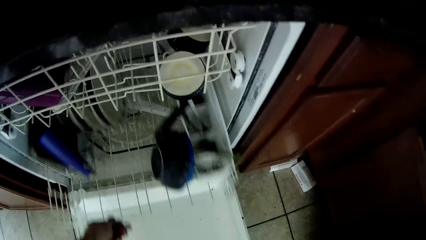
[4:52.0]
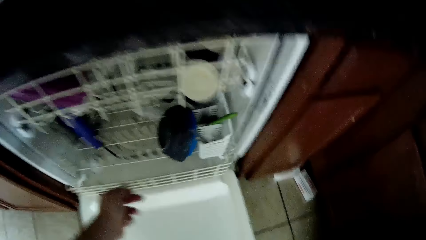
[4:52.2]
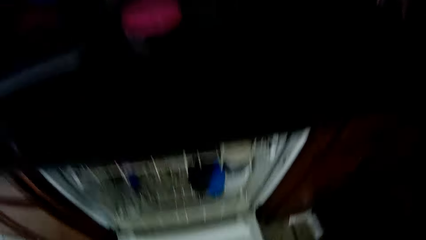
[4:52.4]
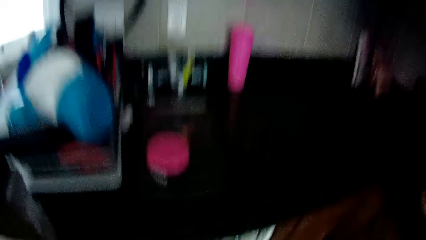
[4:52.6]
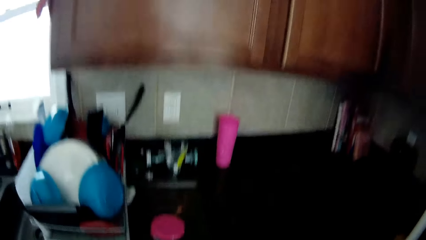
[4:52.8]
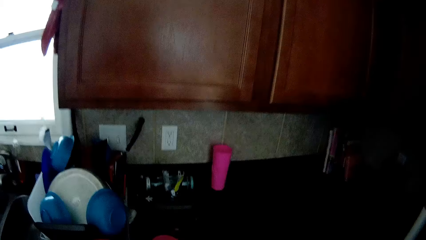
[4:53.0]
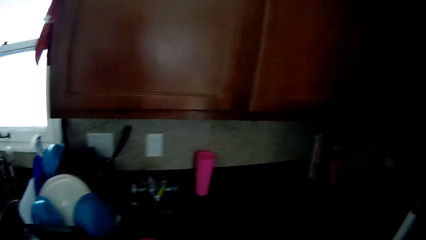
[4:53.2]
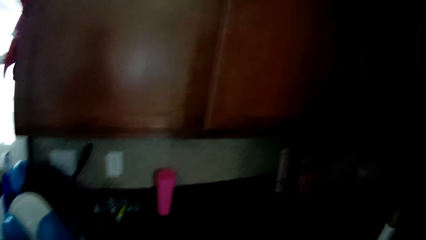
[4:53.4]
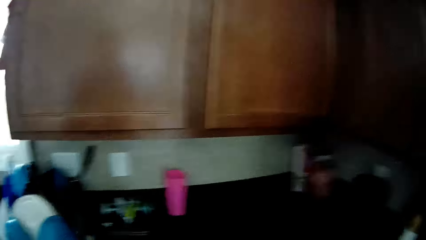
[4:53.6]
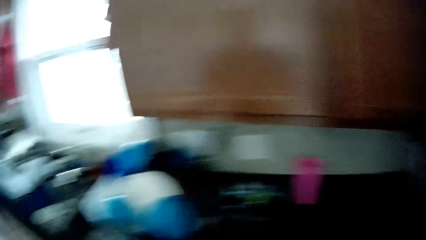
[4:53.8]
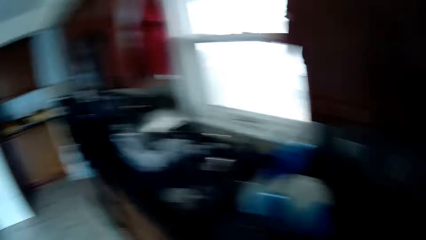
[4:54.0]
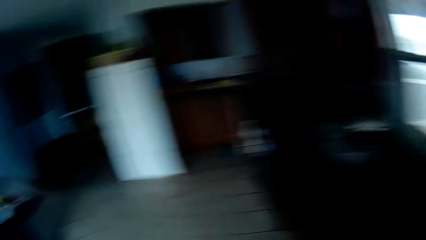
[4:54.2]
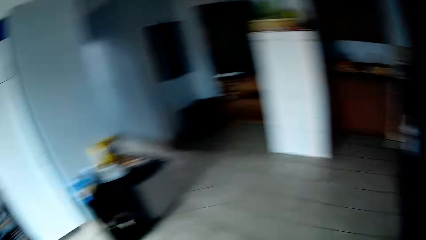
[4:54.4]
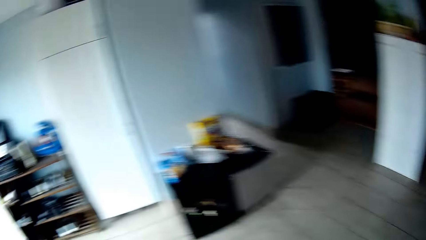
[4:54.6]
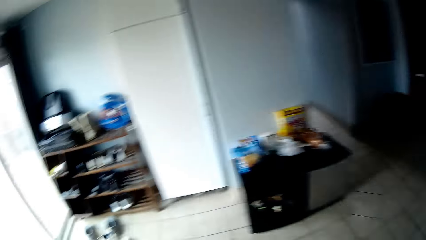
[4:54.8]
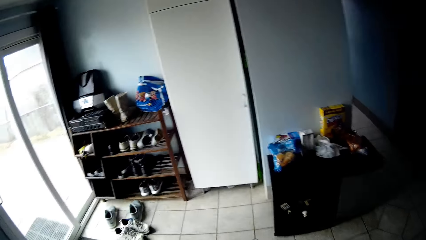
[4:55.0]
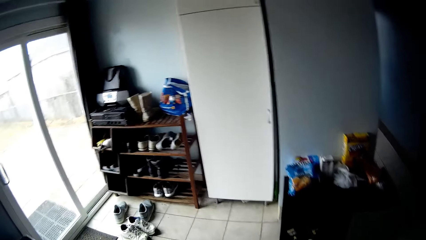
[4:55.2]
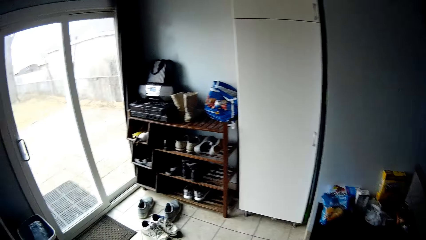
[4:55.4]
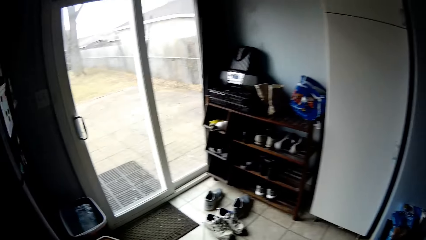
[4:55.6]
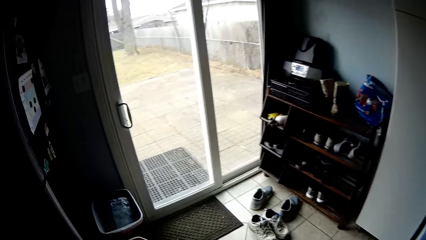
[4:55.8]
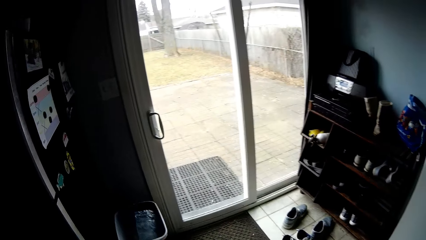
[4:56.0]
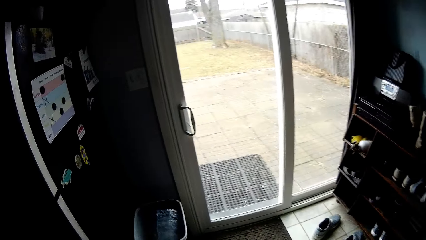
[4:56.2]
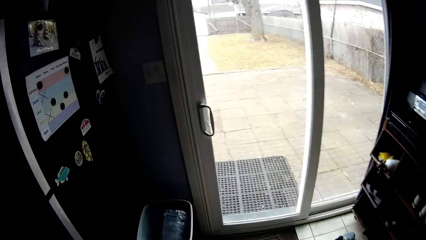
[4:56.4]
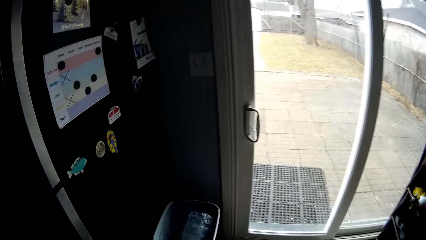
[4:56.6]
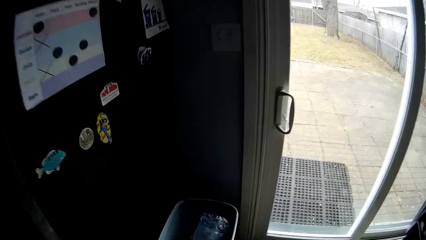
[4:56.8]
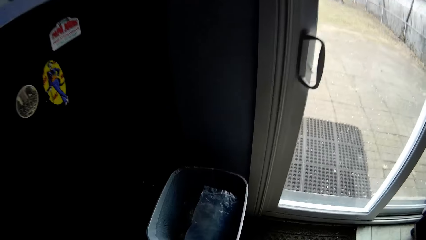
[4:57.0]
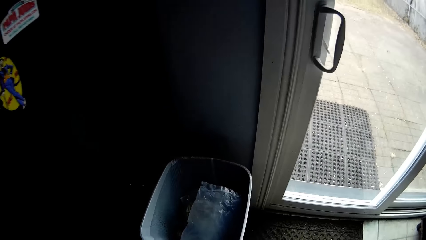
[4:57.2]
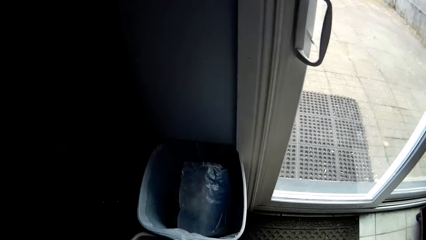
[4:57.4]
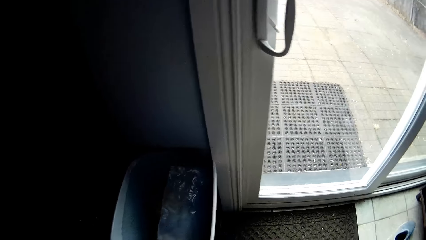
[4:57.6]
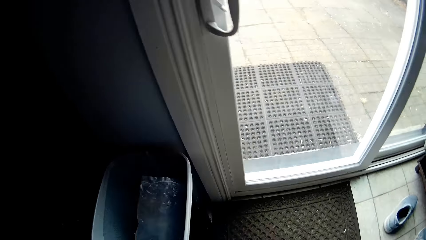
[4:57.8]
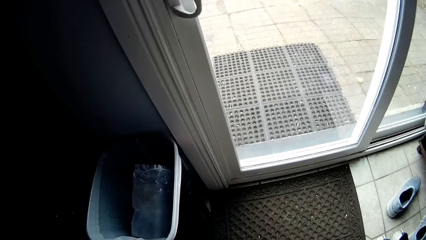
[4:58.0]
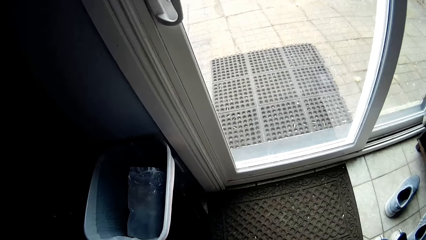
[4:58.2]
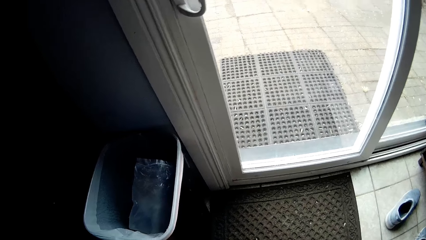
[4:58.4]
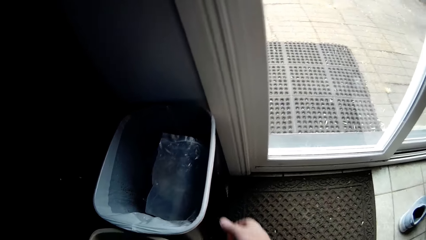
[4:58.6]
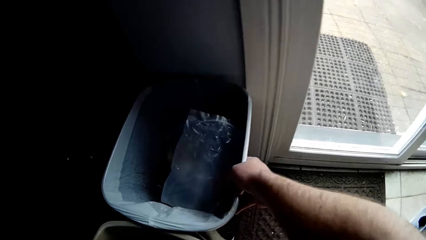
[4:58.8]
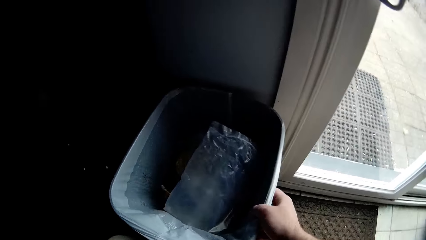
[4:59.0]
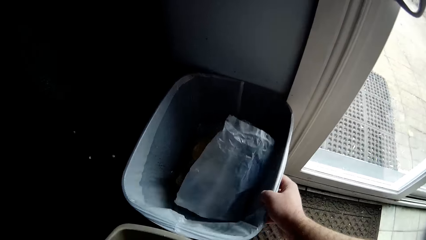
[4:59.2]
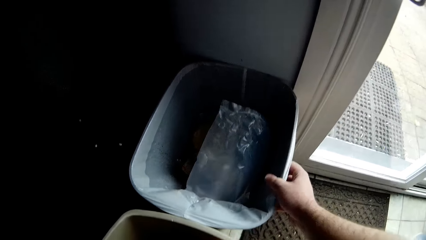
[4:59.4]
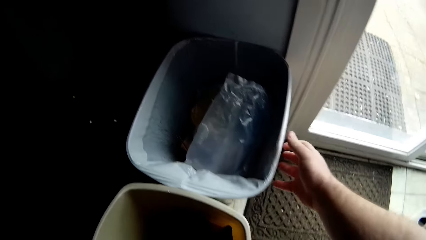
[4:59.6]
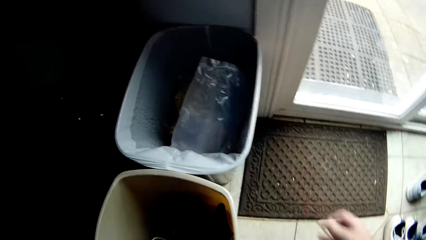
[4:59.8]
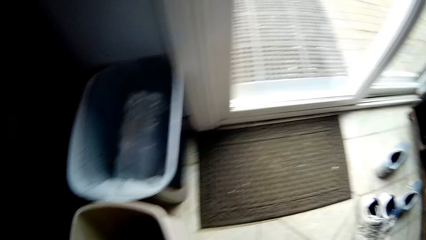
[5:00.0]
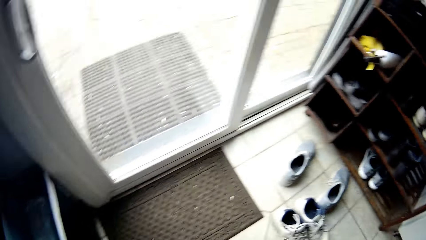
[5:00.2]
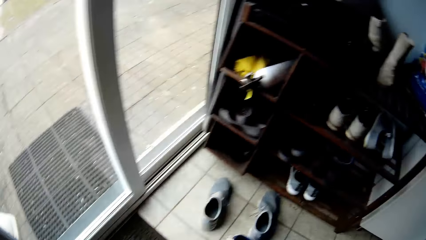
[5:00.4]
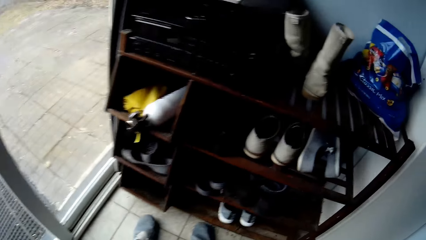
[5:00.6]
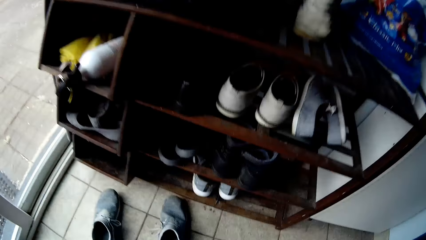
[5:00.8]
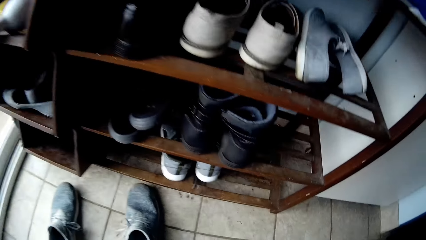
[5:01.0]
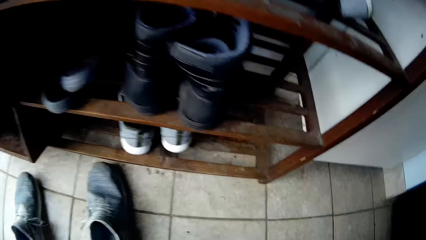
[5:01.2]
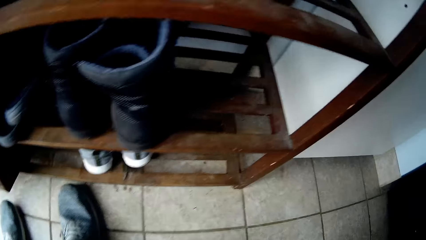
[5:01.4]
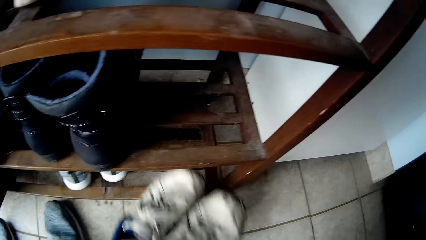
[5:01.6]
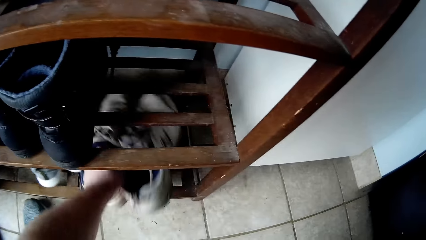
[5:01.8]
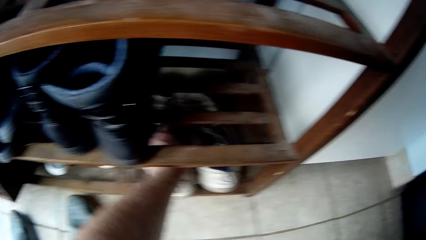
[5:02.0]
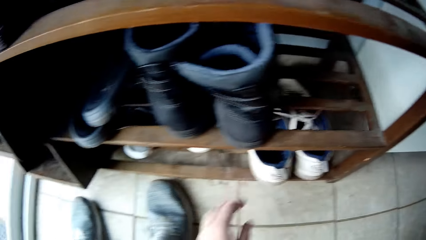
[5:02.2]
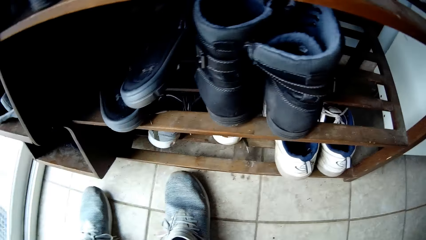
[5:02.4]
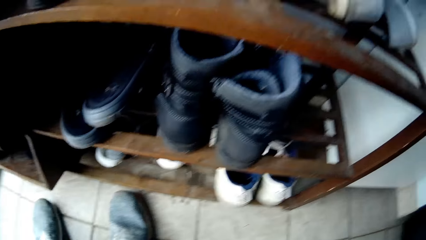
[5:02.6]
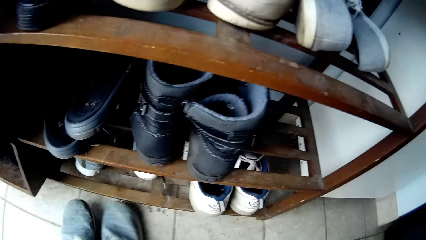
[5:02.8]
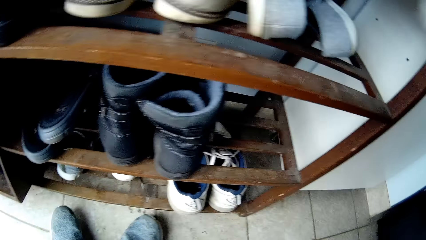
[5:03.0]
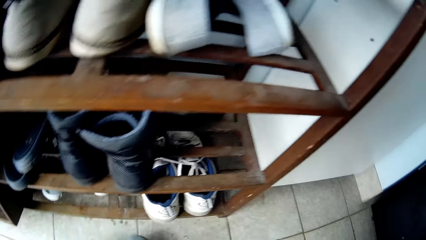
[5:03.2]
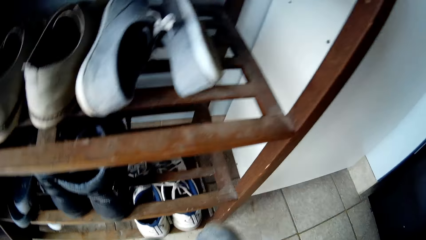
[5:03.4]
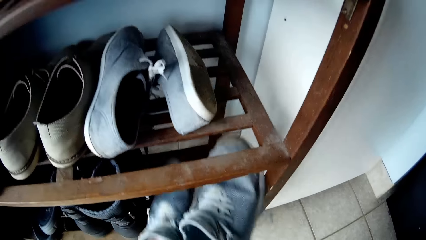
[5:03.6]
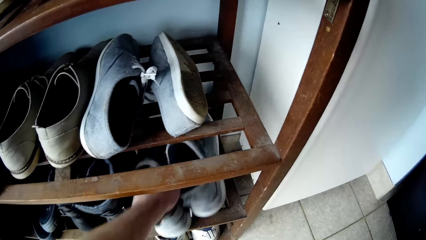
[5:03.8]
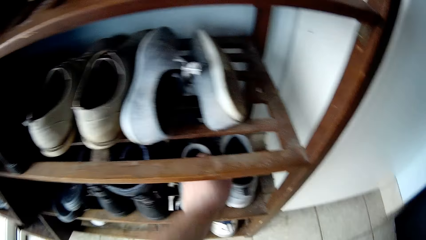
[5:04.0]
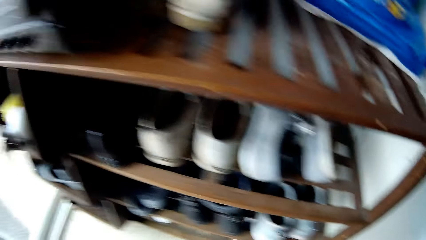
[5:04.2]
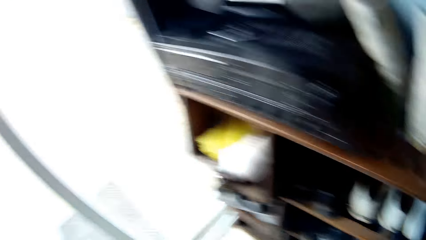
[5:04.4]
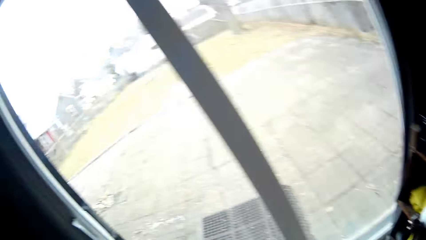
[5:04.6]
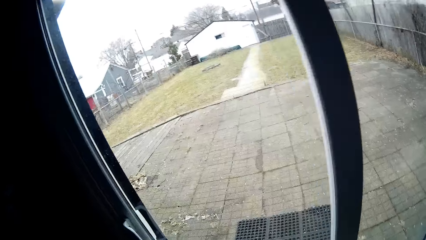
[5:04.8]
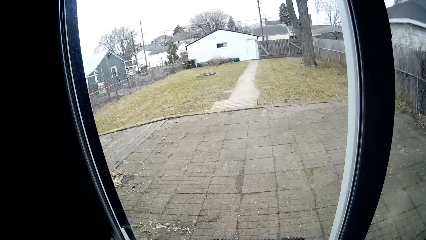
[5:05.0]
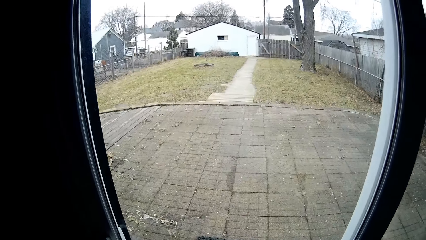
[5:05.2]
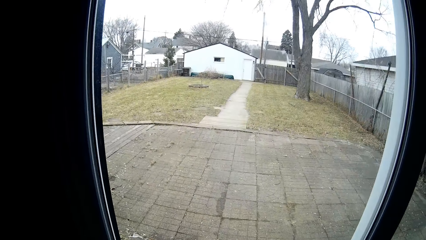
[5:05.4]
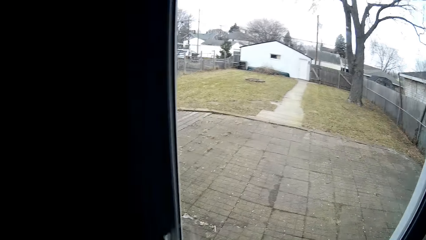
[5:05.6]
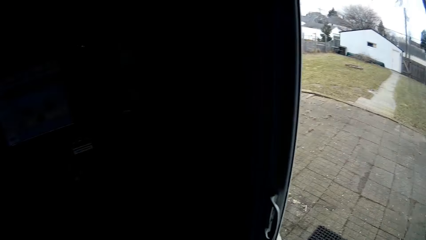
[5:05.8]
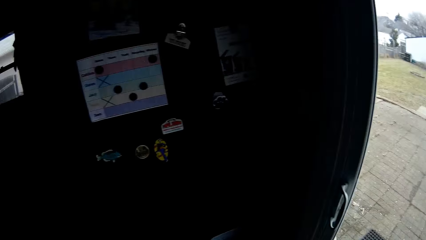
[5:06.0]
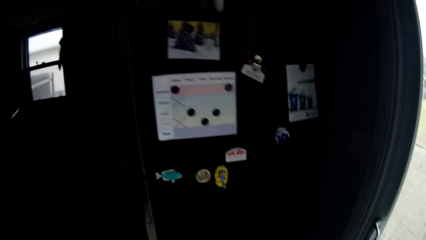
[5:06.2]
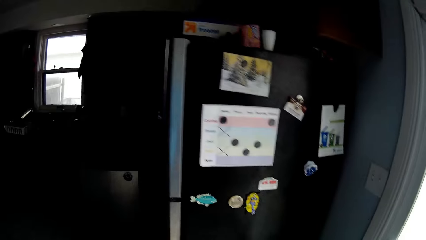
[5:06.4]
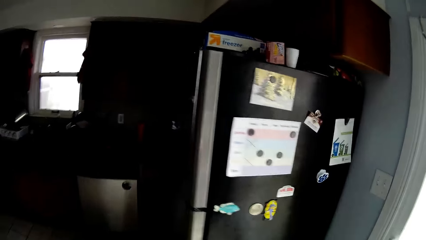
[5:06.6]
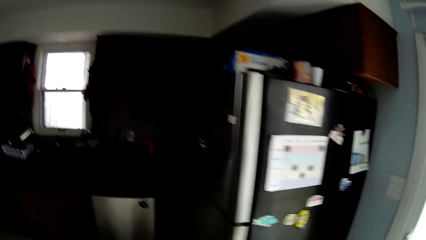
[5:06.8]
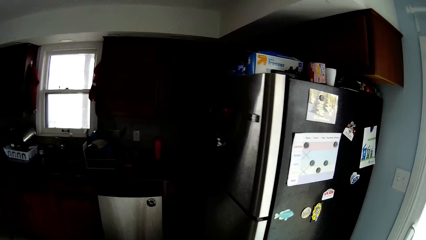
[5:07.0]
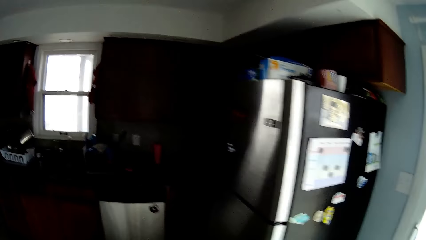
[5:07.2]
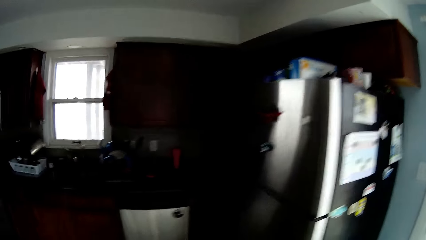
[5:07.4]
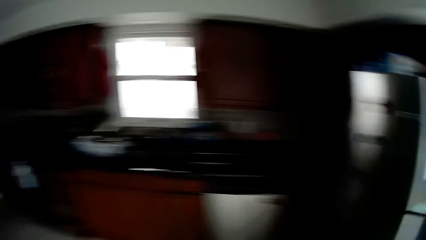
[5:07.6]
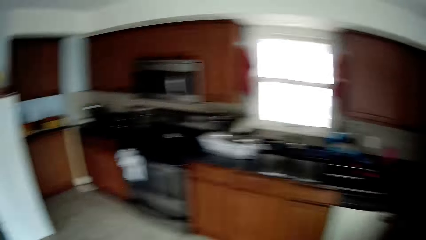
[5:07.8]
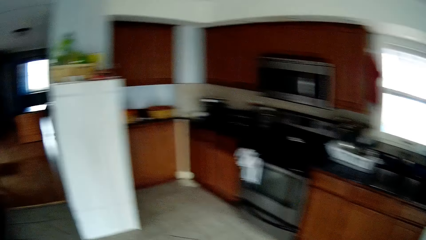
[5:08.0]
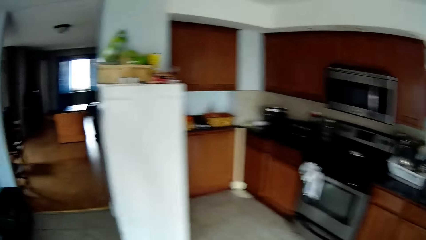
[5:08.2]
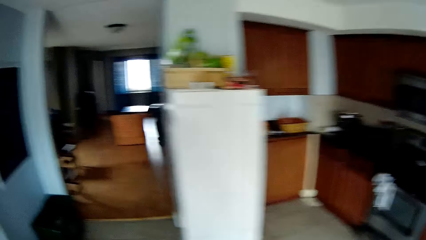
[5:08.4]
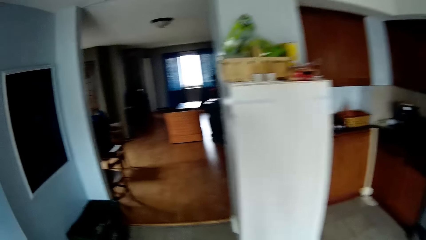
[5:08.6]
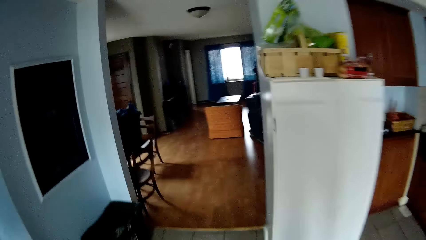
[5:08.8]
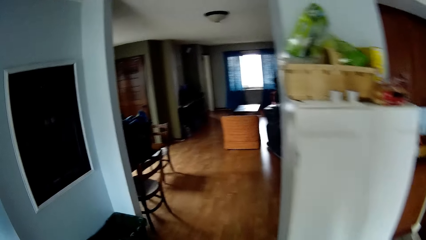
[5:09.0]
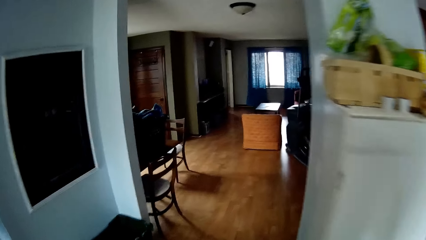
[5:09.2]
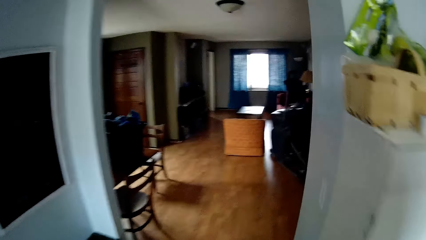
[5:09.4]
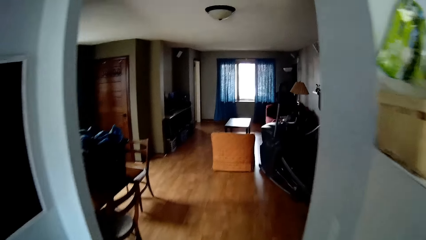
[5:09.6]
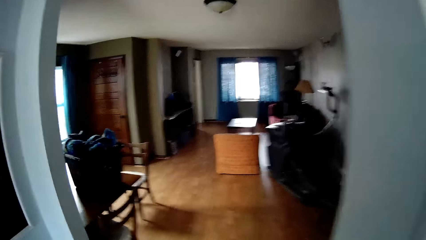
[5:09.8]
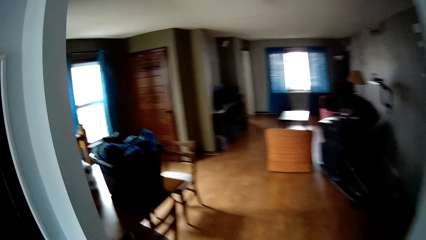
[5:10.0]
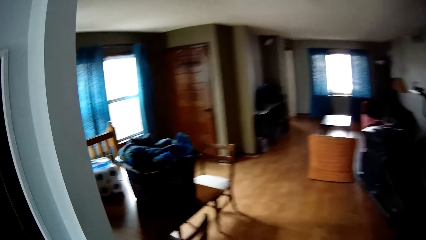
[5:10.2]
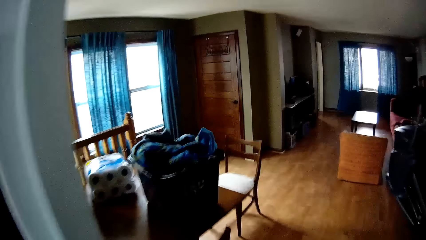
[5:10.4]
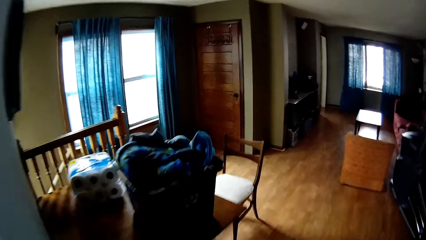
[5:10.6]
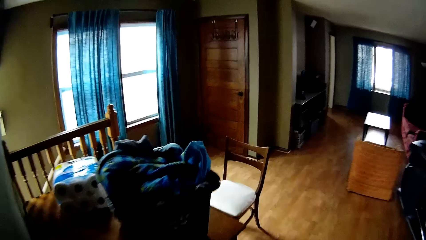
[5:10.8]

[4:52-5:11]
The camera wearer closes the utensils tray. They close the dishwasher. They walk around the kitchen. They adjust the dustbins. They push the dustbin with their leg. They touch the dustbin. They walk in the room. They arrange shoes in the shoe rack. They walk around the house.
